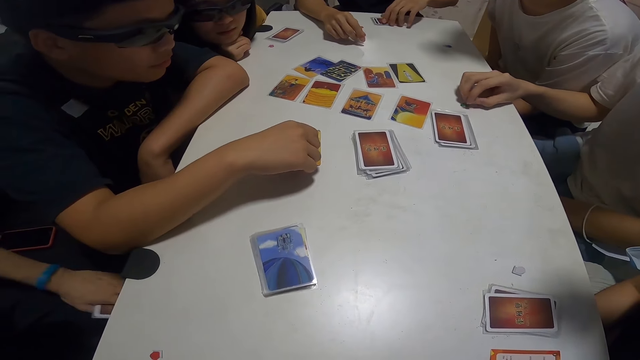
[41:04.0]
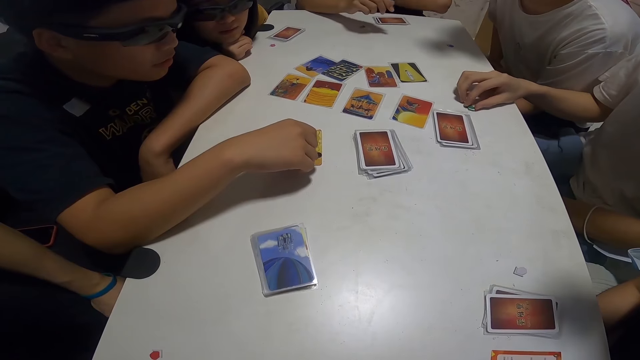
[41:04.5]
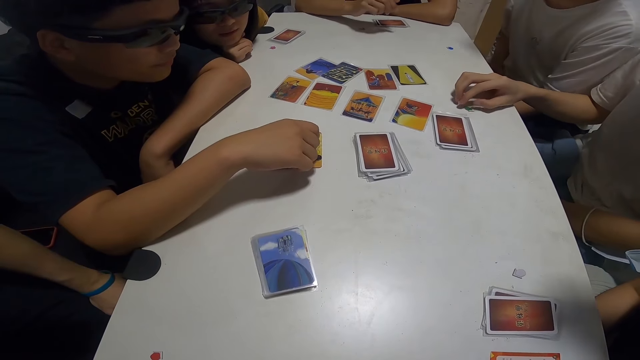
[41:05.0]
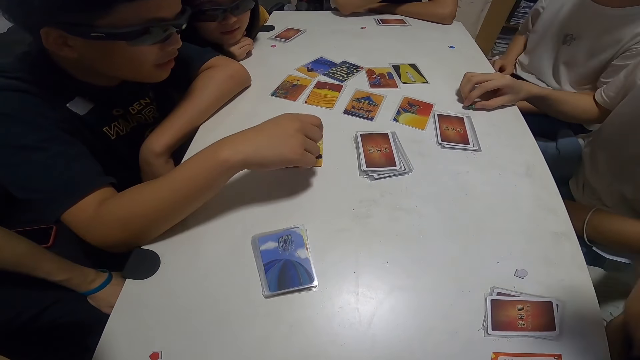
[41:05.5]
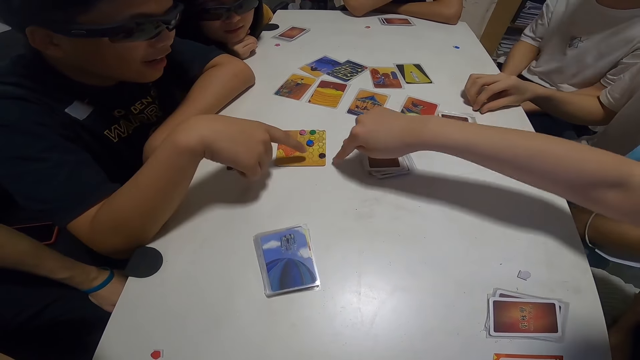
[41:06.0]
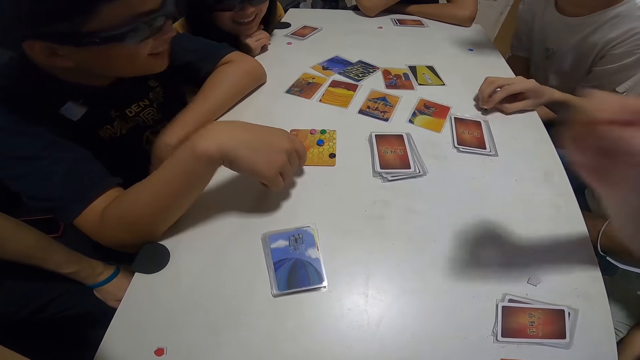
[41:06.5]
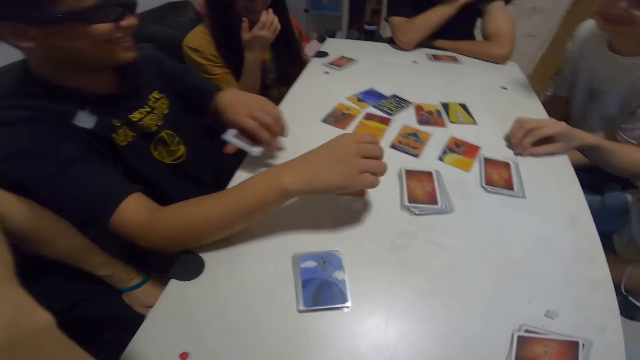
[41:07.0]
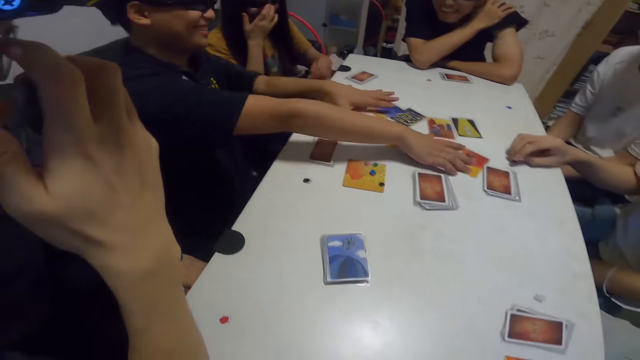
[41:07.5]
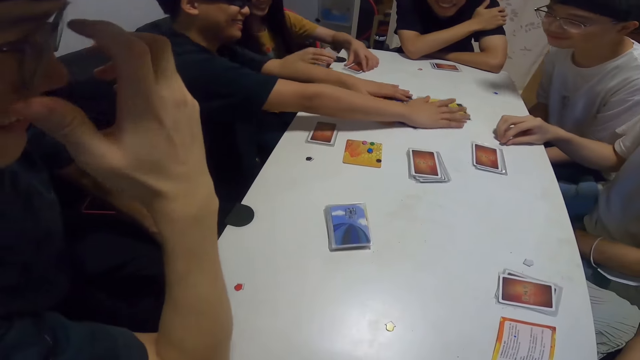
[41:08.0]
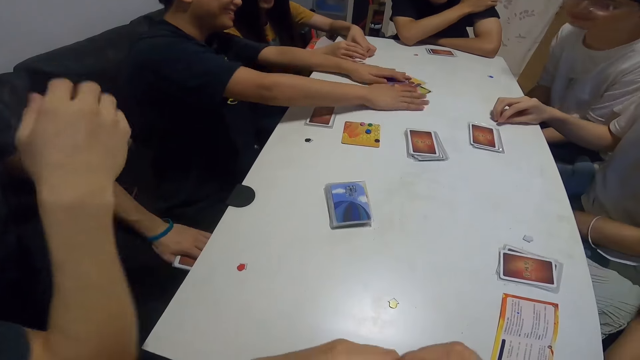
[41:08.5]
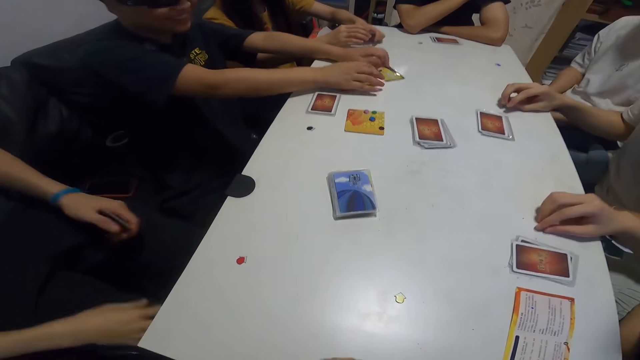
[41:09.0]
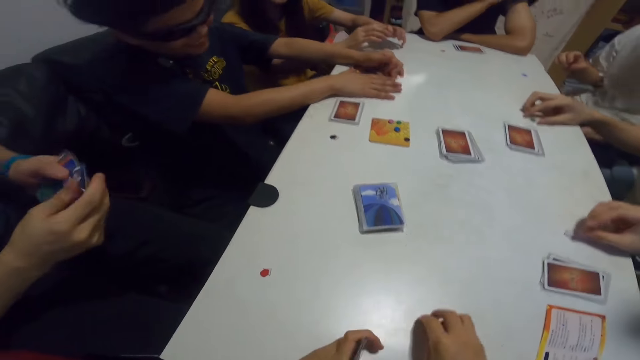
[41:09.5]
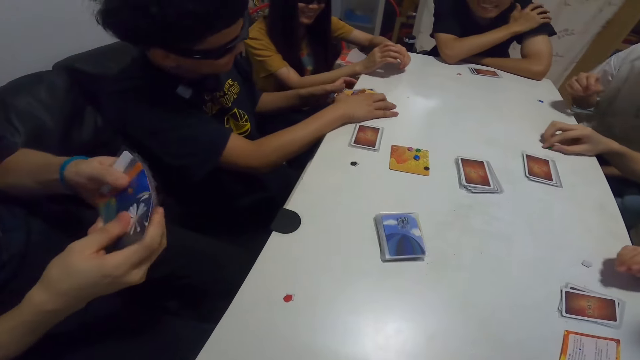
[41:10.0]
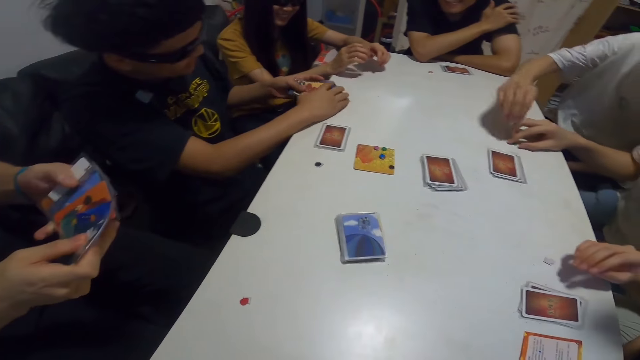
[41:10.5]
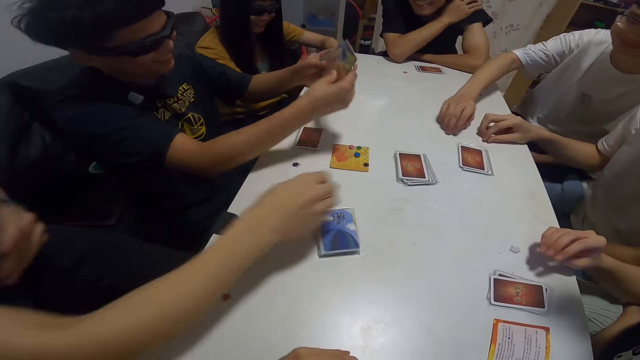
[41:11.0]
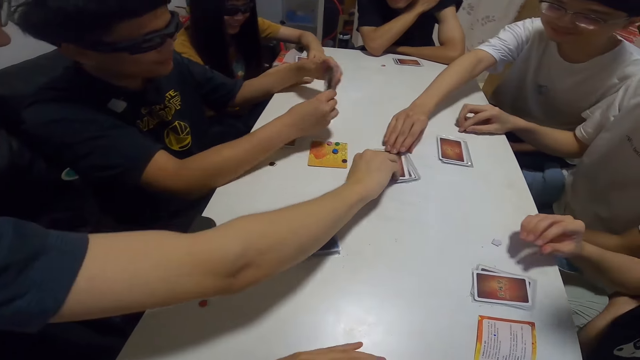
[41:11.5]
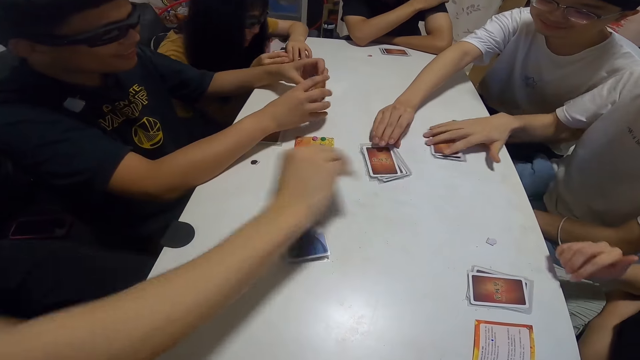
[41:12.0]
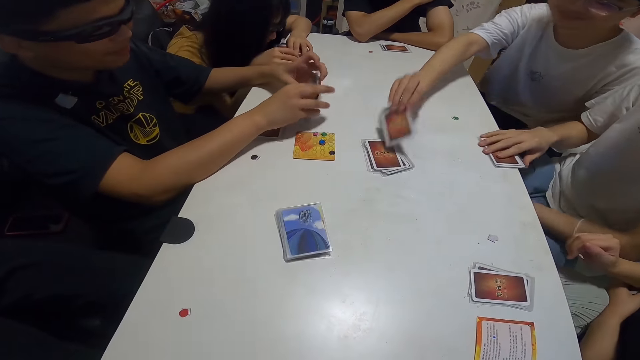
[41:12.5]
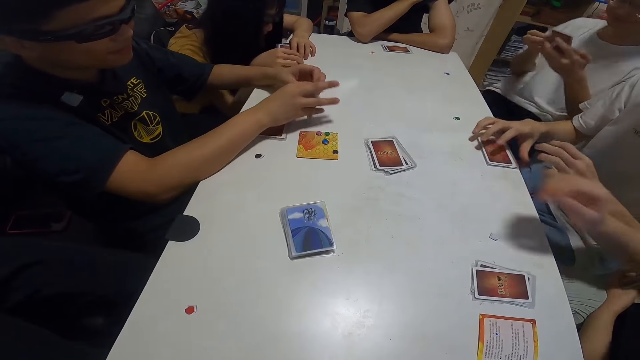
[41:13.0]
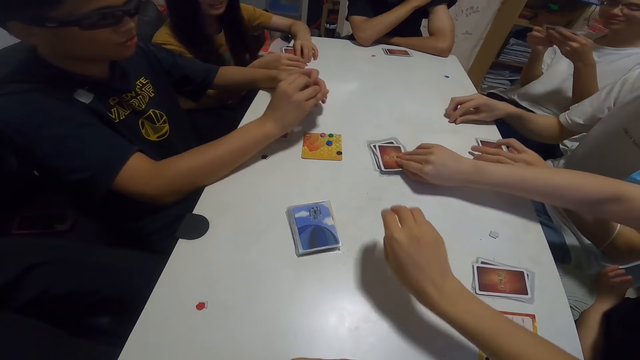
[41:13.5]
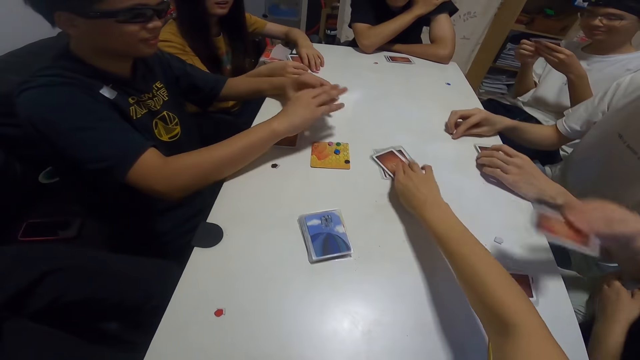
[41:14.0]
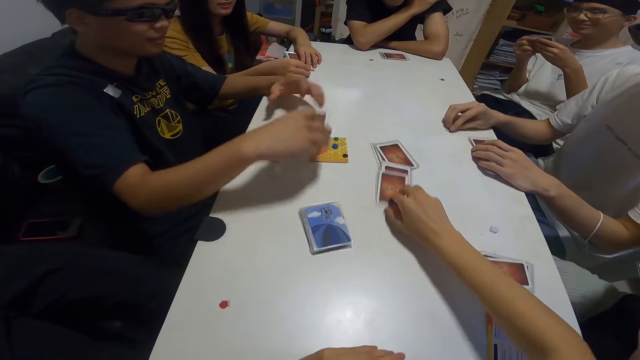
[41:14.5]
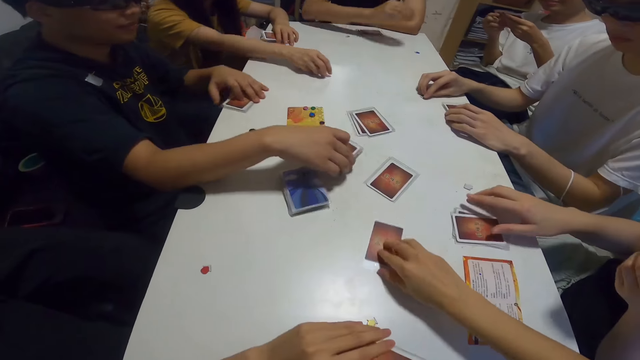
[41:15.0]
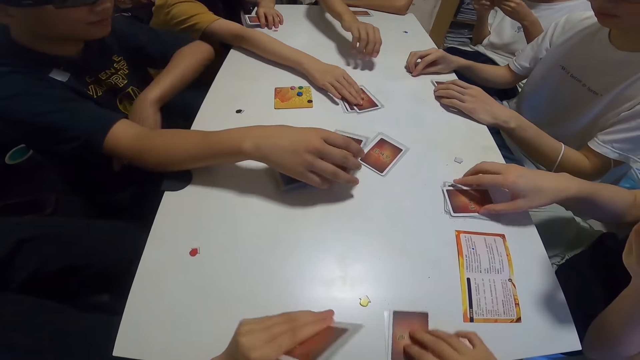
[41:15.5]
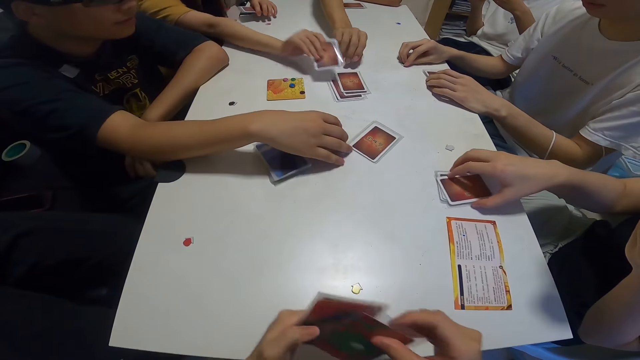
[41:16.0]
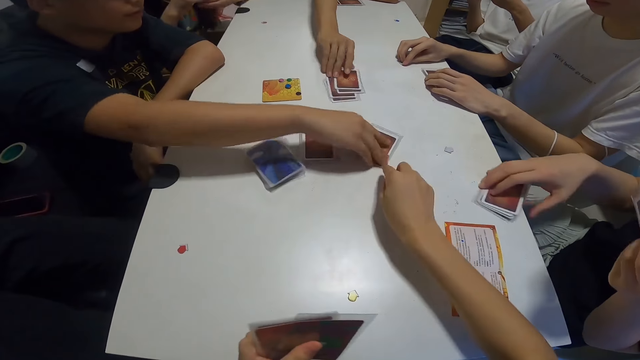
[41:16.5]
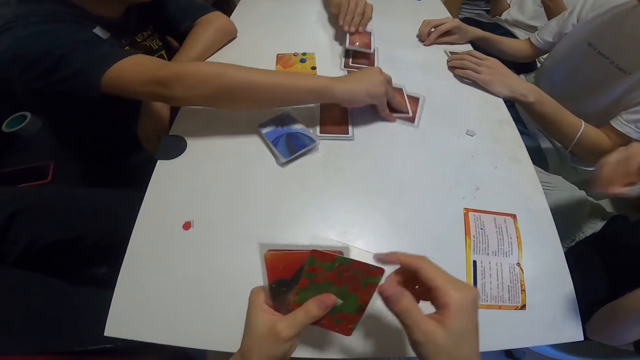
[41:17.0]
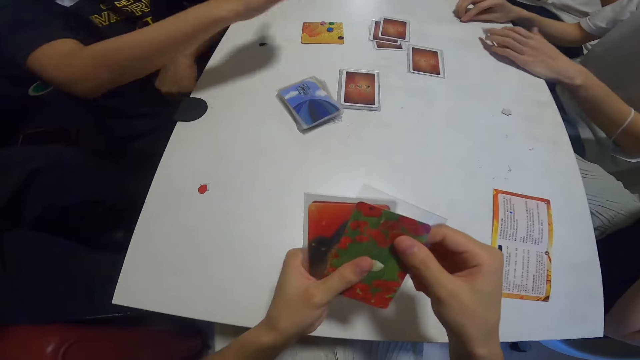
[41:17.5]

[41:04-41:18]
A man collects the cards. The camera wearer picks a chip from the table. Another man and a third man pick the card on the table. A fourth man takes the card from the table. The camera wearer picks the card from the table. A fifth man picks the card from the table. The camera wearer stretches her hand out.

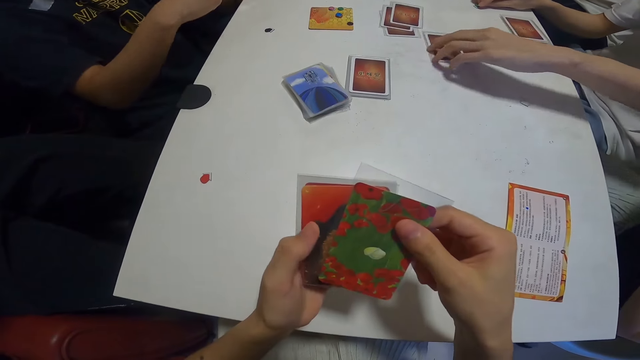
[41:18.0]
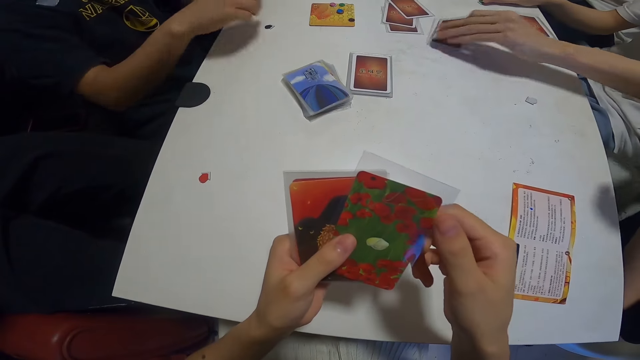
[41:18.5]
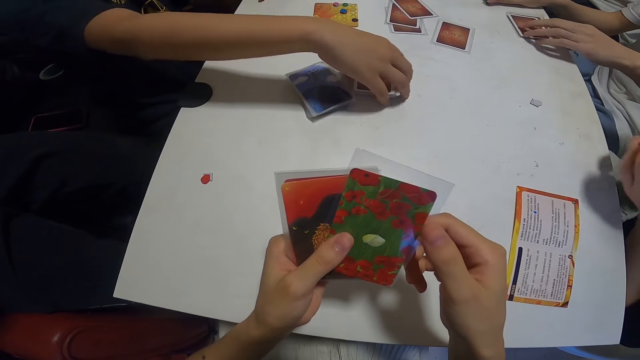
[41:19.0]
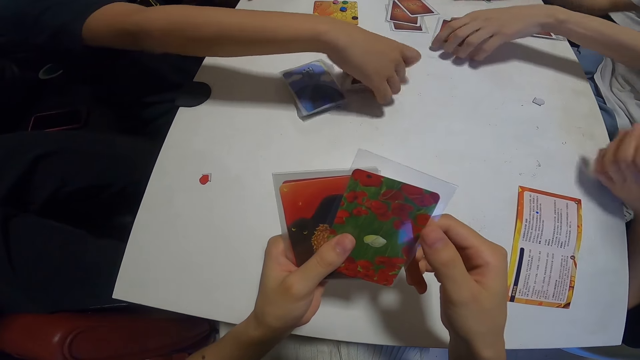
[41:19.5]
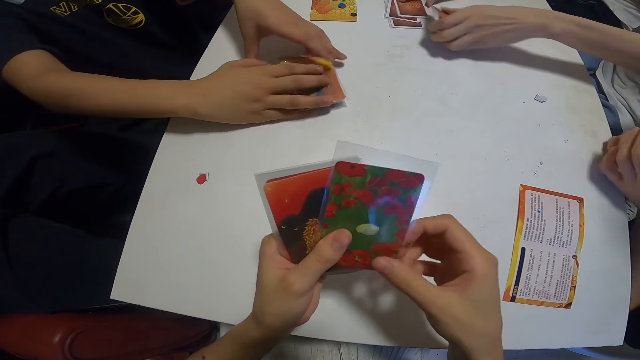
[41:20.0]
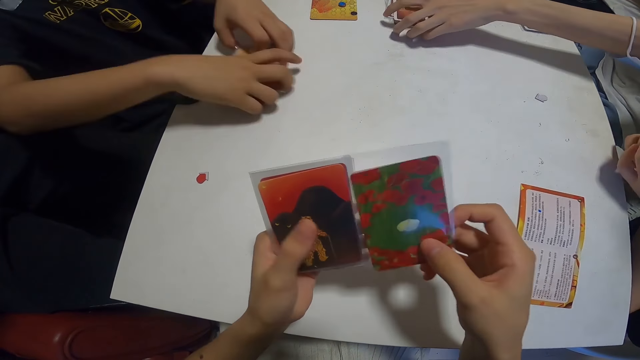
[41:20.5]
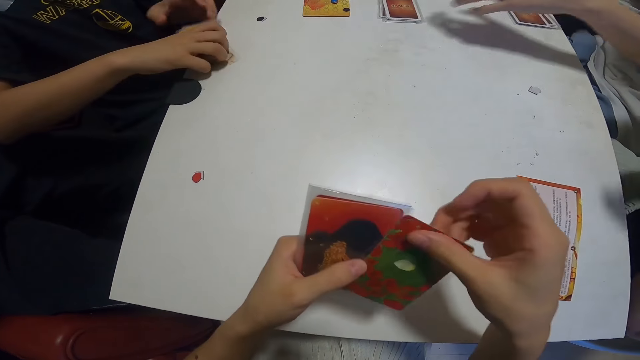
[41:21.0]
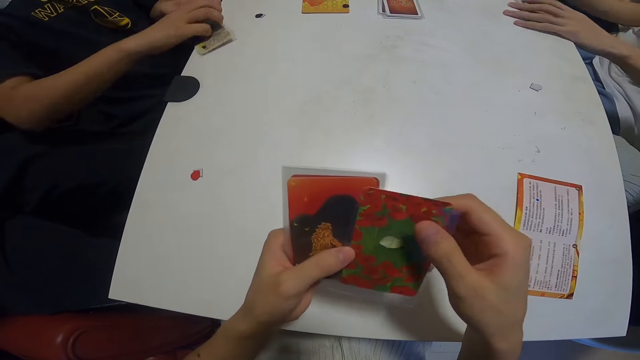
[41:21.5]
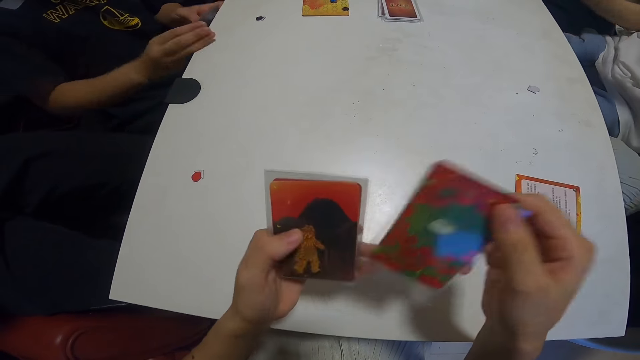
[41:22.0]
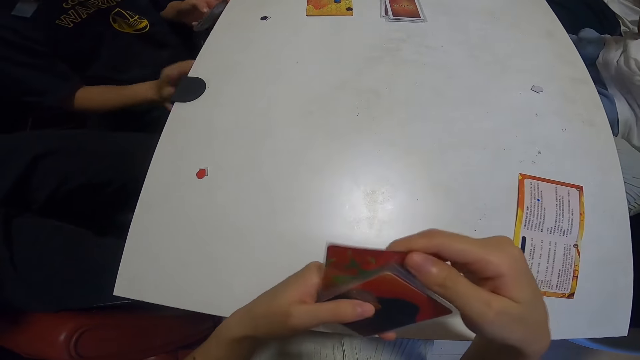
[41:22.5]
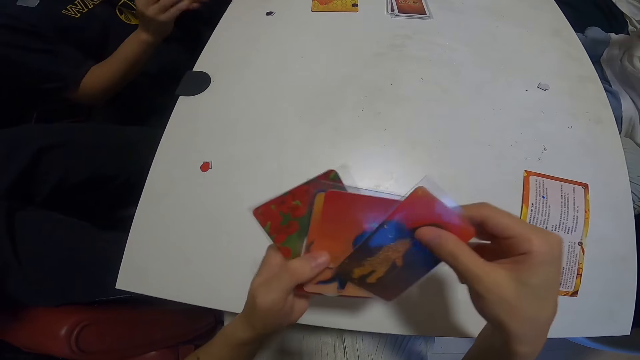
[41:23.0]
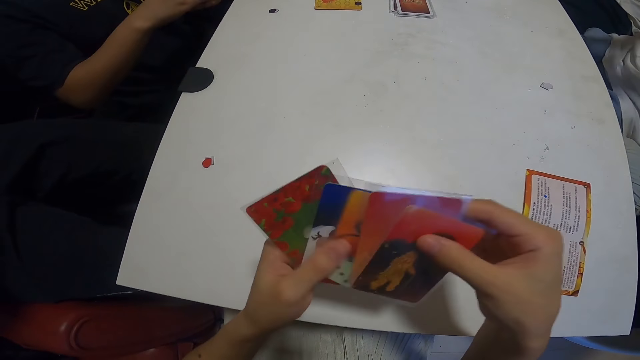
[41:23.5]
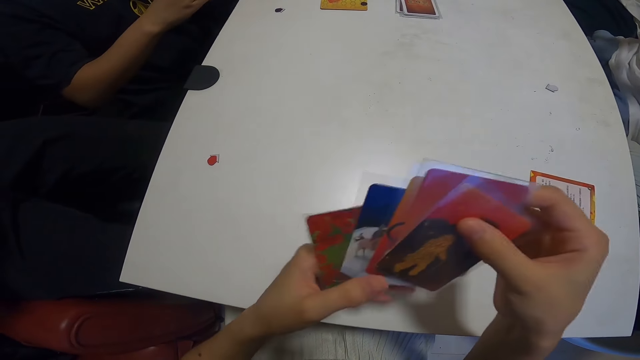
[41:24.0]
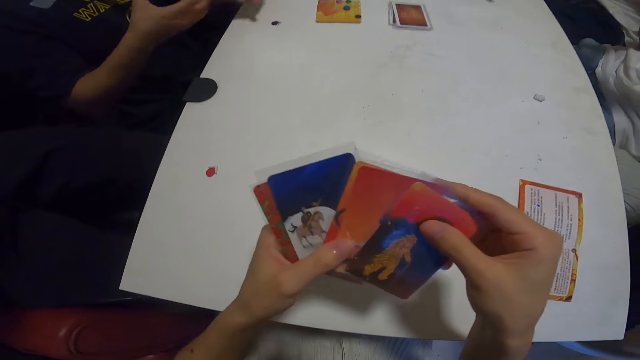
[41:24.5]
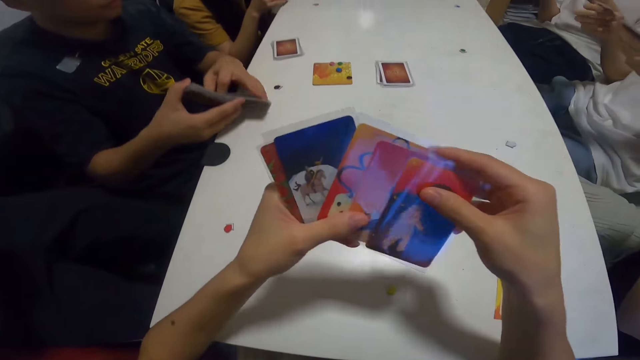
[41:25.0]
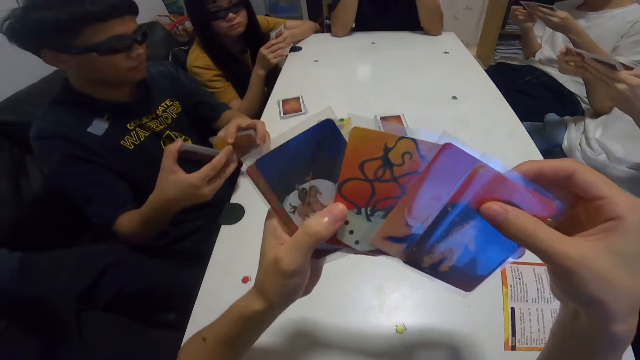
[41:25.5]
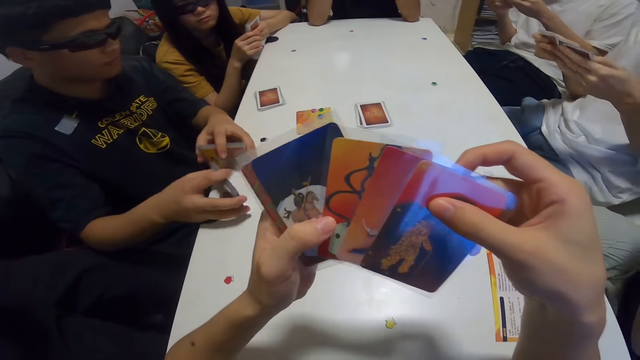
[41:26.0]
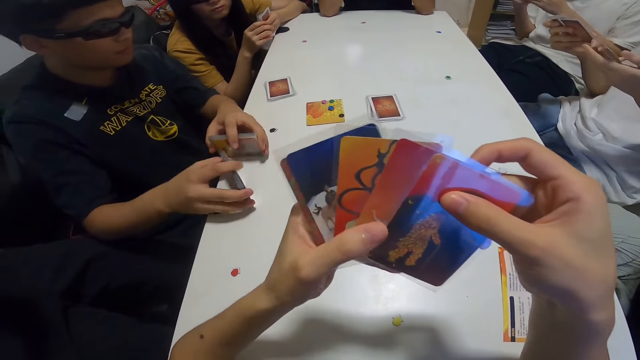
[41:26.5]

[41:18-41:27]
The camera wearer shuffles the cards in her hand. A man and another man take the card.
